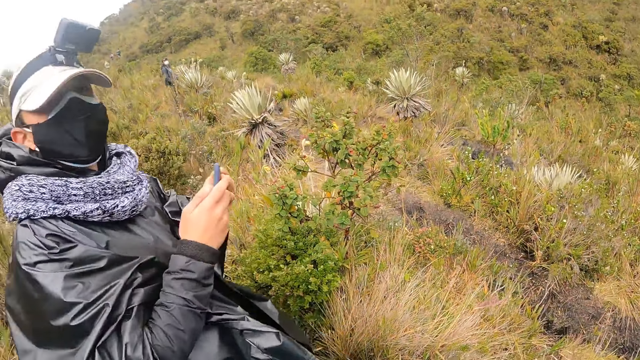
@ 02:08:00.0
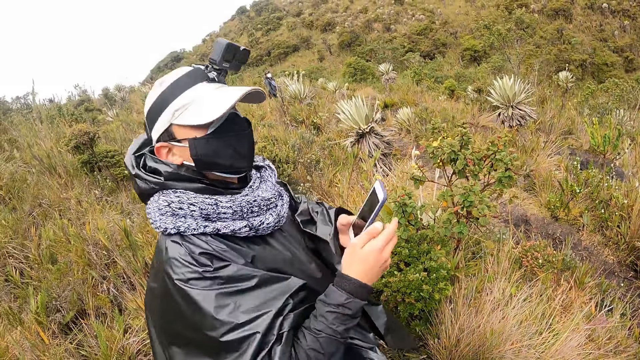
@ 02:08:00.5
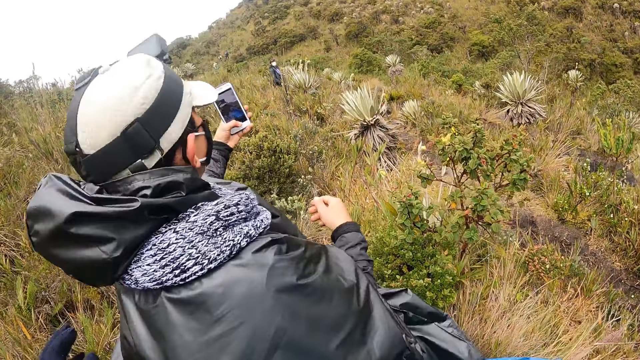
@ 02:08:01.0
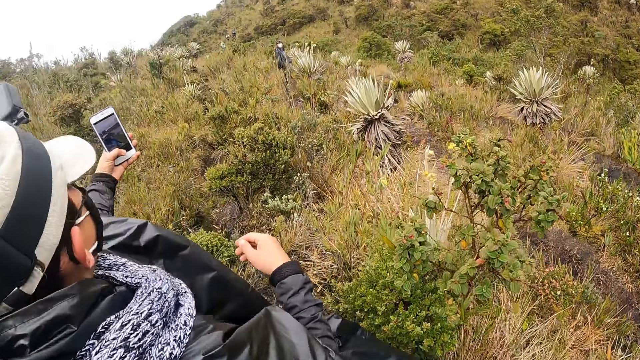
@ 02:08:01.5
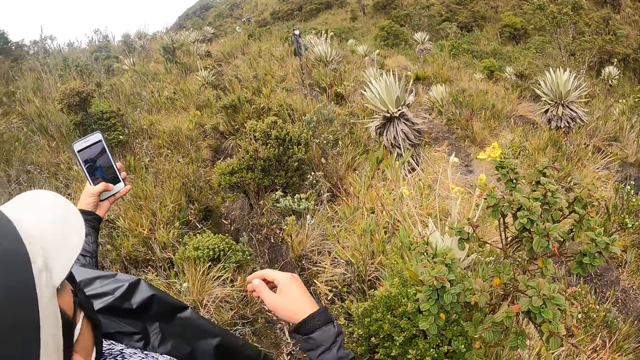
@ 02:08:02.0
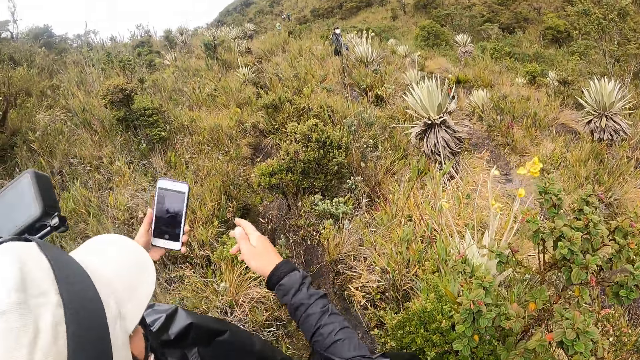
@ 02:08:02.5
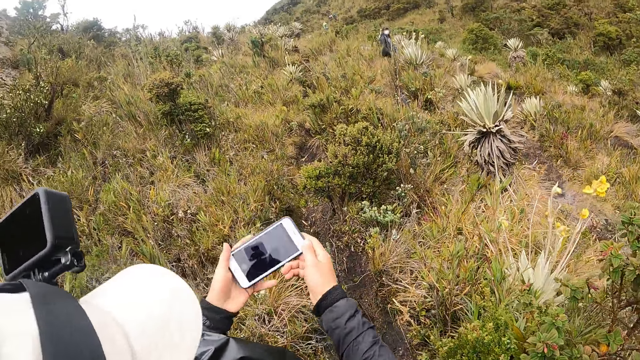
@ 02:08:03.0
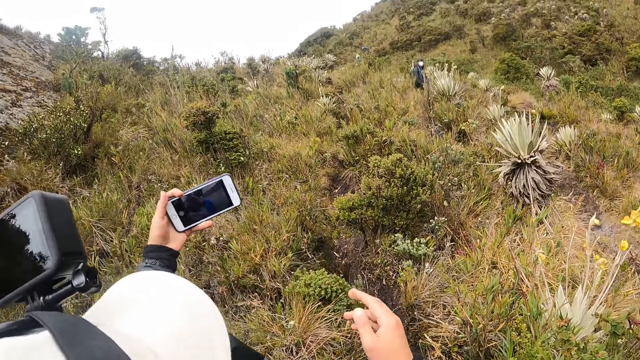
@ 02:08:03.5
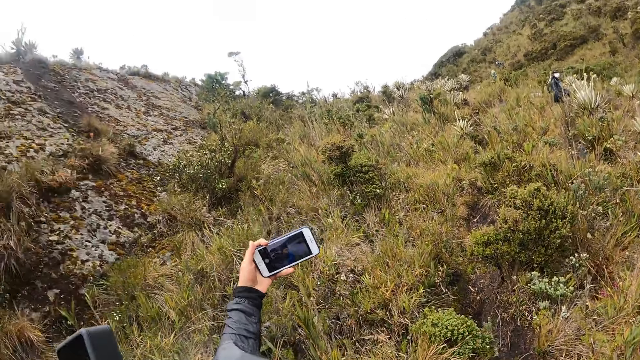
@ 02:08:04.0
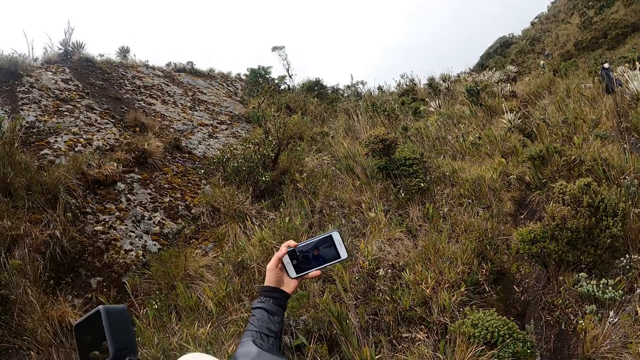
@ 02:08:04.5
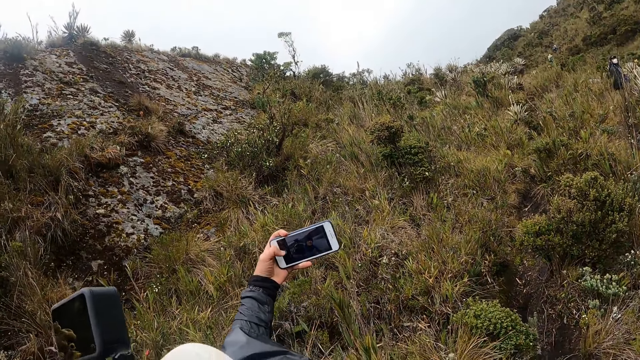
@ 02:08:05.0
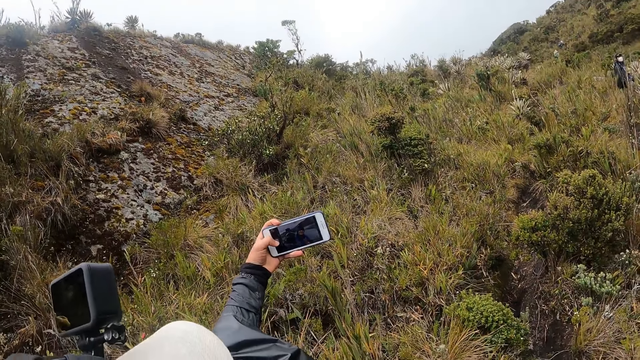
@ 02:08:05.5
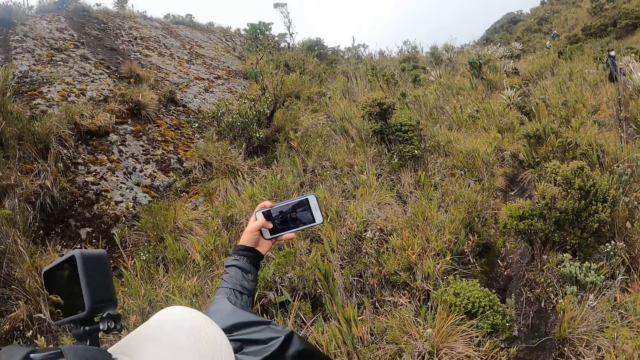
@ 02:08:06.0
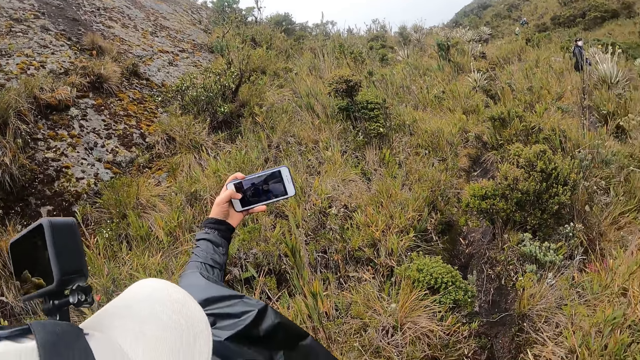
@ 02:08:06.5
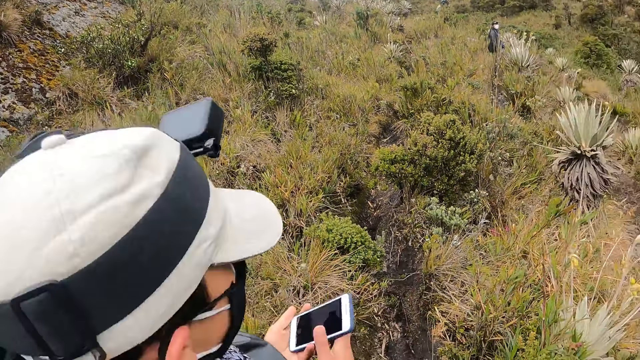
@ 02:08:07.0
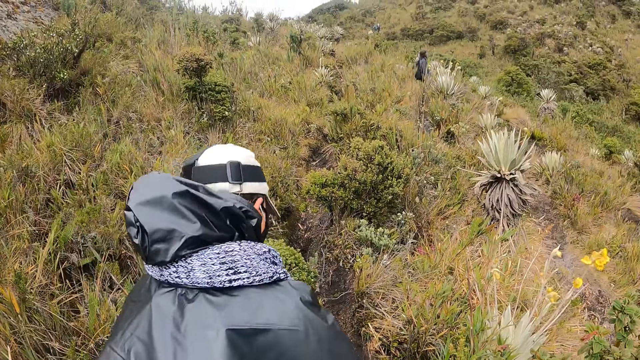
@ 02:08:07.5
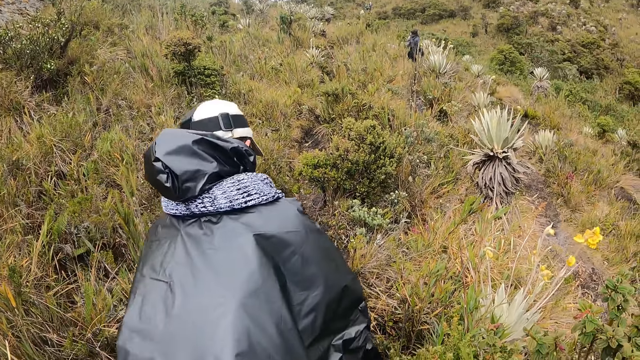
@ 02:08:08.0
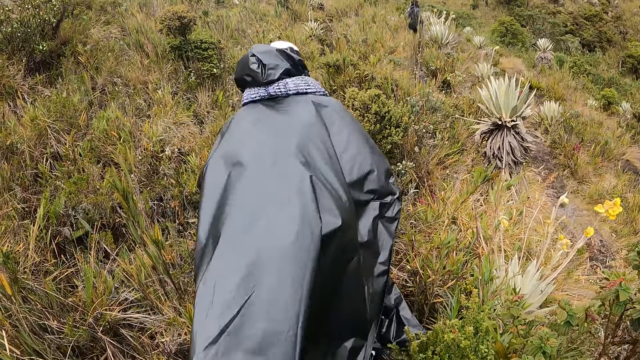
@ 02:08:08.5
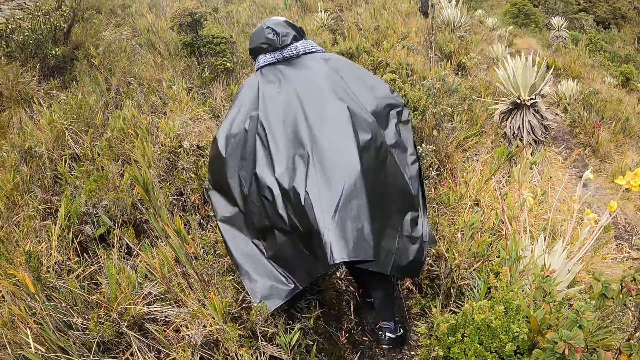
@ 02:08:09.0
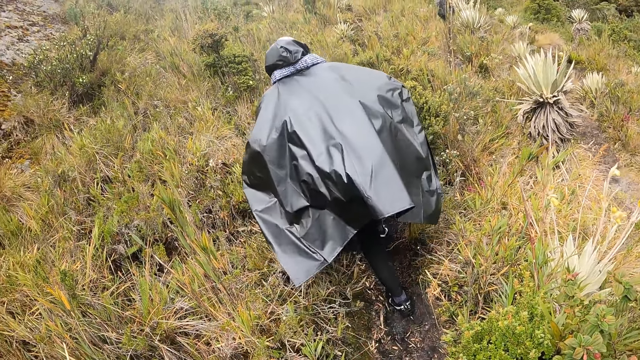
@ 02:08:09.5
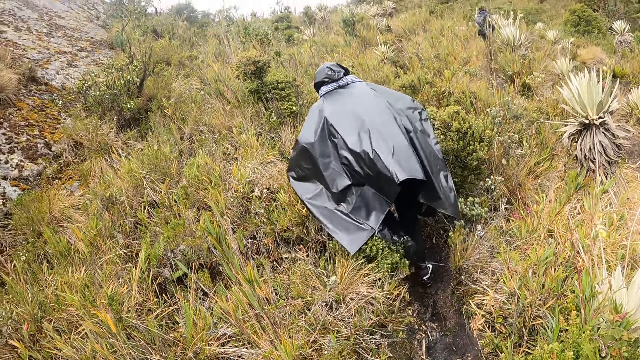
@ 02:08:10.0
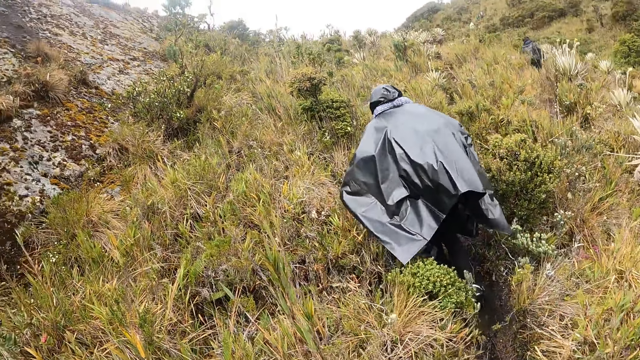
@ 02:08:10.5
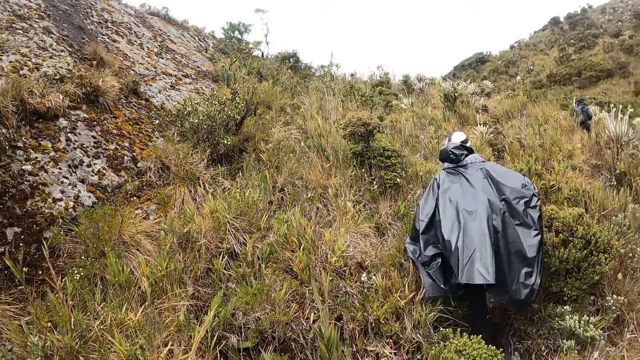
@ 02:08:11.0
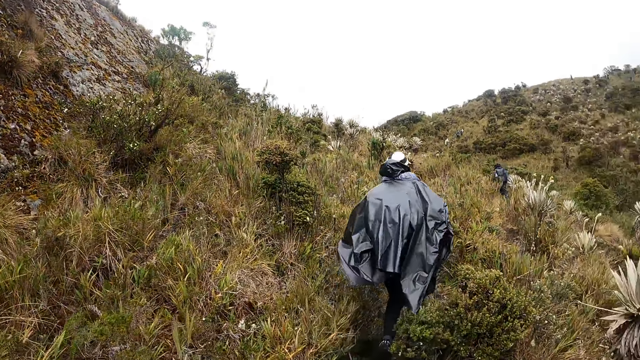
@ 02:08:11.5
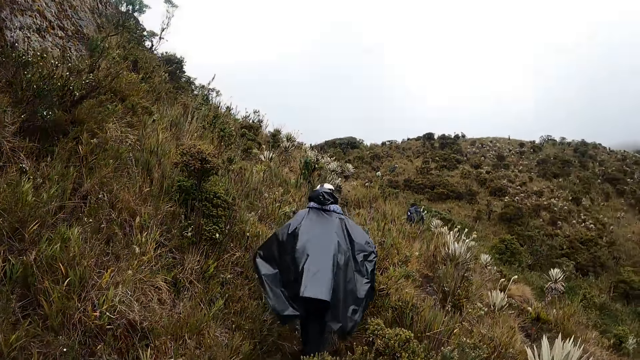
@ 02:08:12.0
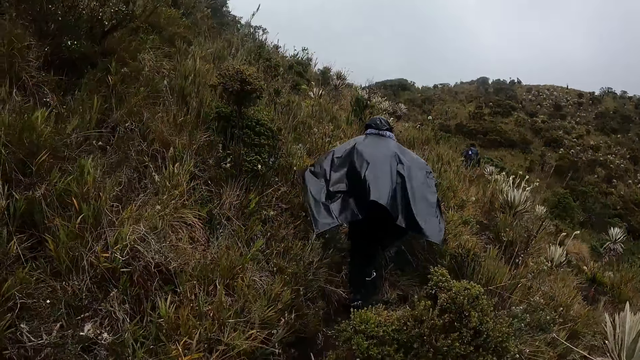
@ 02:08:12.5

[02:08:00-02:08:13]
The man takes a selfie photo with the phone. He walks along the forest.

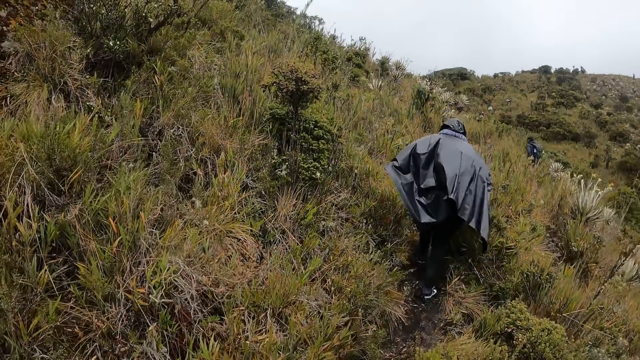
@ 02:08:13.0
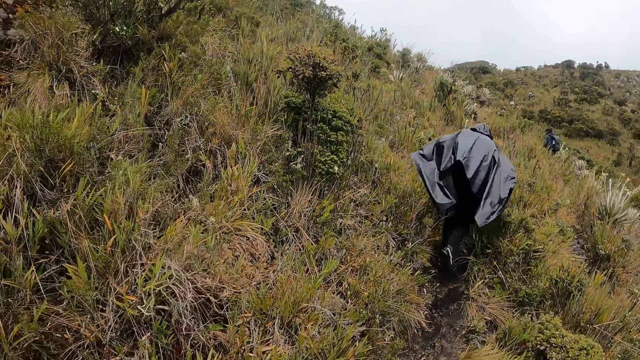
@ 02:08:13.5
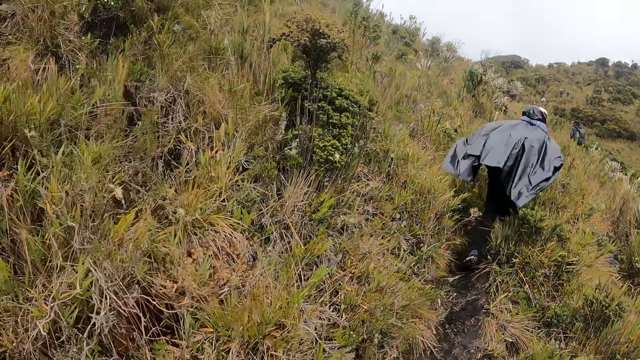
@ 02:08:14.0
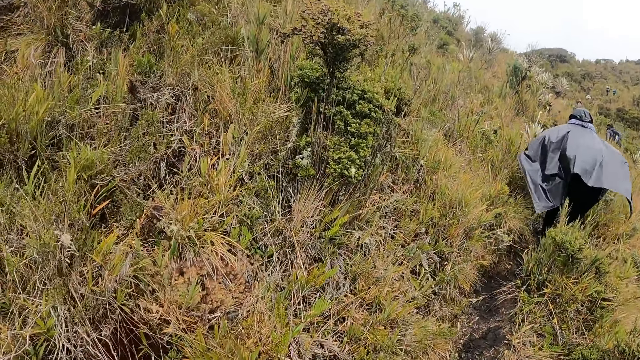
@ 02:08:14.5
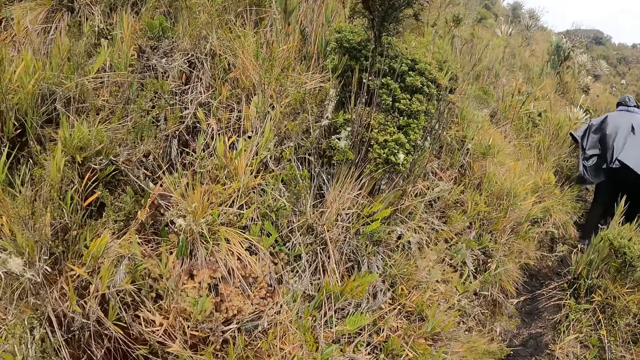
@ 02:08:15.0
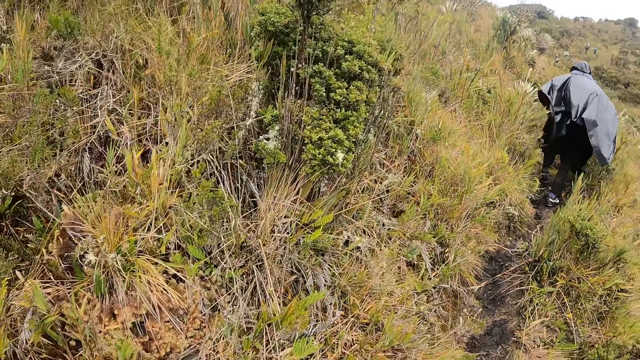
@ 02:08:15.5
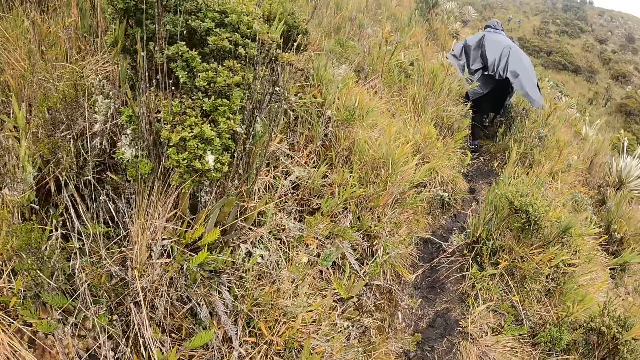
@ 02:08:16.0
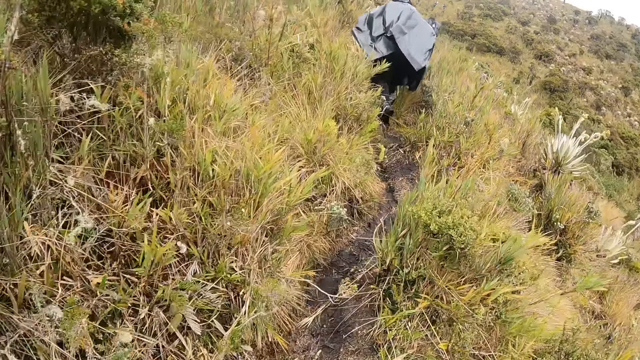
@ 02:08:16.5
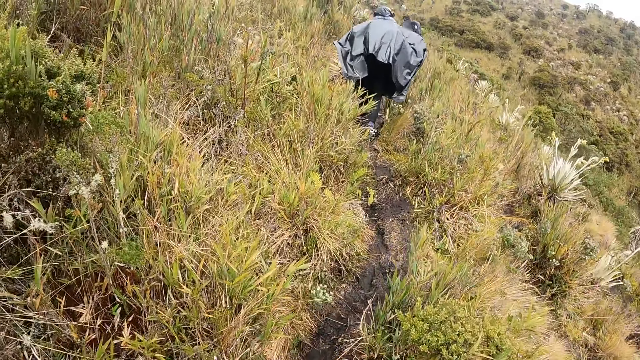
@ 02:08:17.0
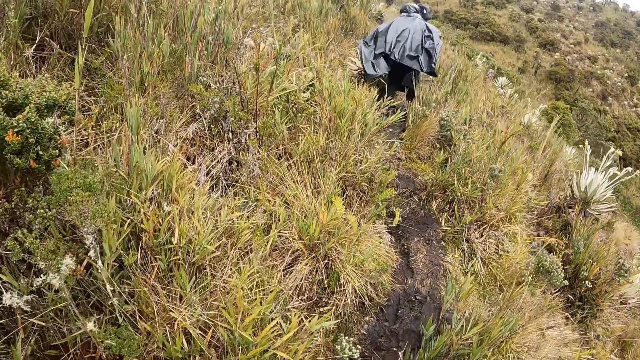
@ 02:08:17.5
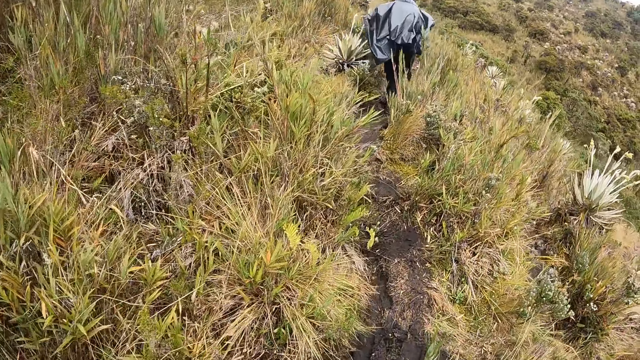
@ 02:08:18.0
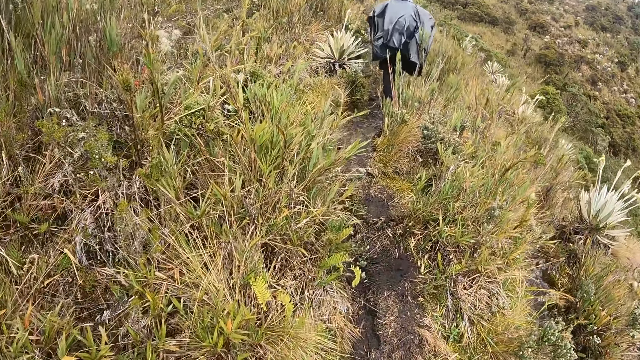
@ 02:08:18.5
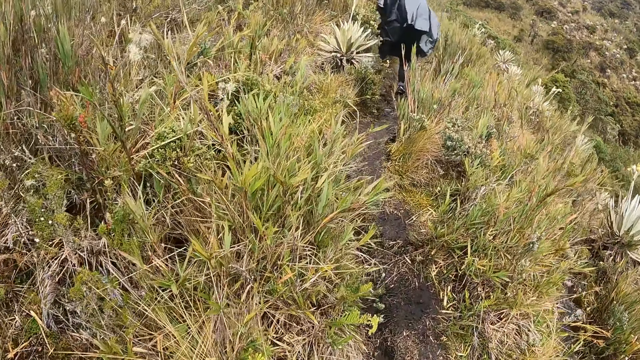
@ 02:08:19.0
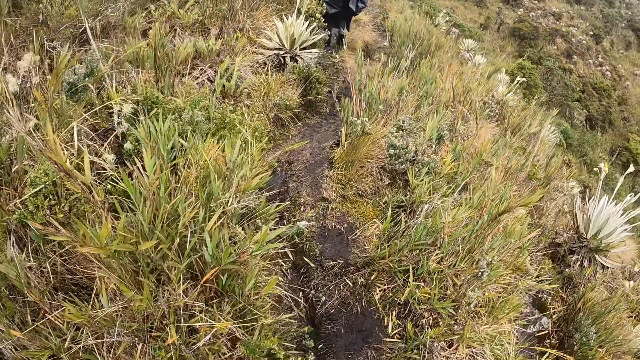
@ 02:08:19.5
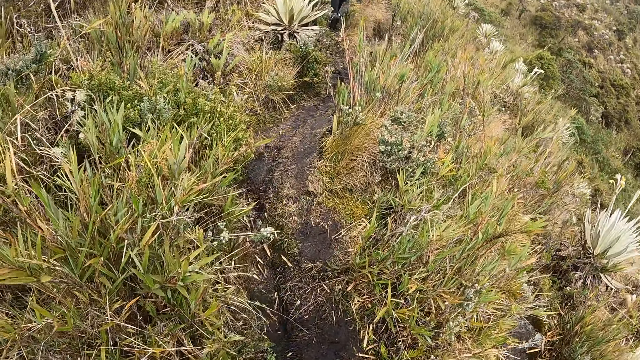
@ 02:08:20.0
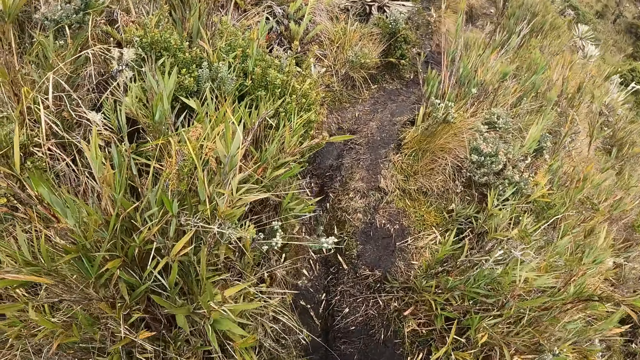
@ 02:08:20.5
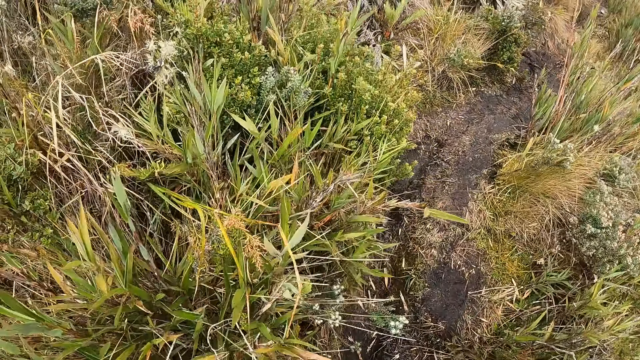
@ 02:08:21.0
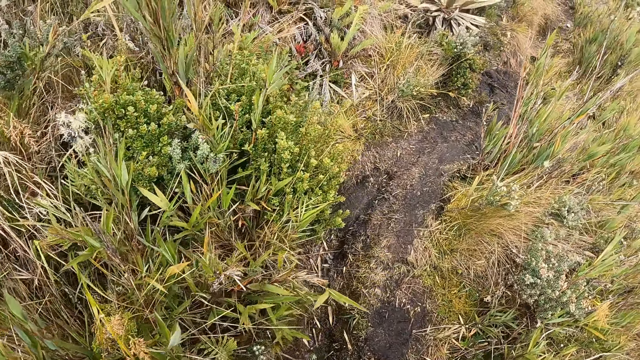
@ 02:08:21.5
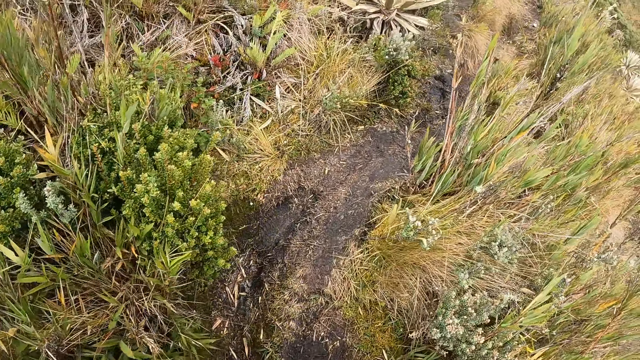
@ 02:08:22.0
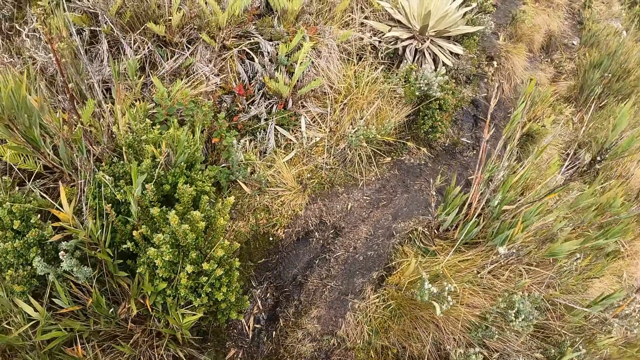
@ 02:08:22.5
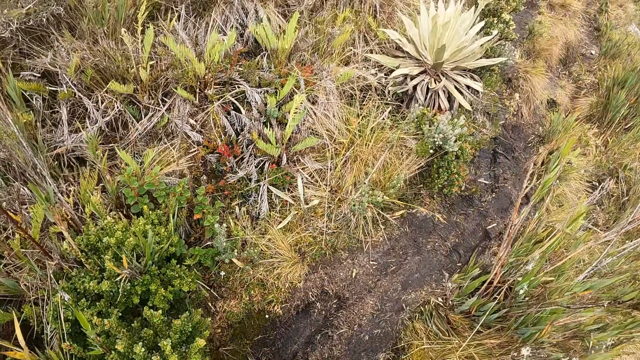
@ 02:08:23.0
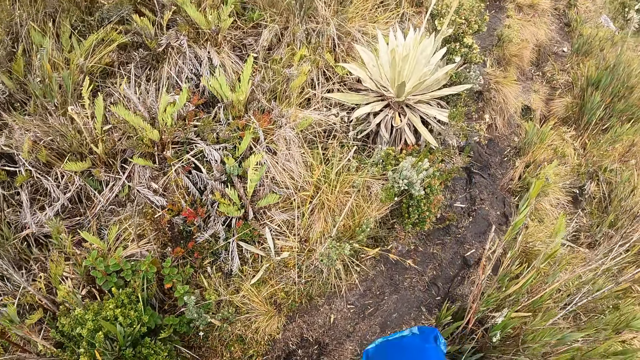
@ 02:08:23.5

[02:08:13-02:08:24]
A lady walks on a hill pass.
